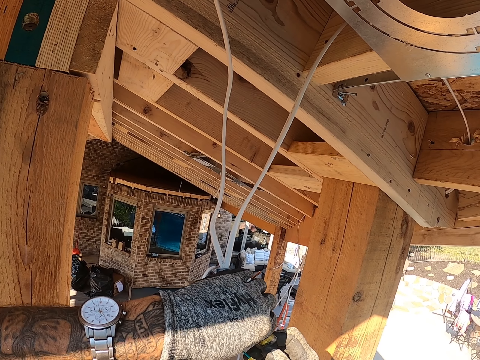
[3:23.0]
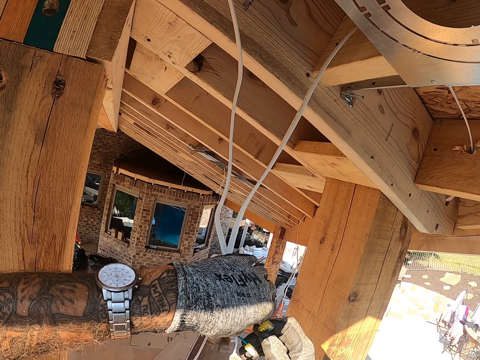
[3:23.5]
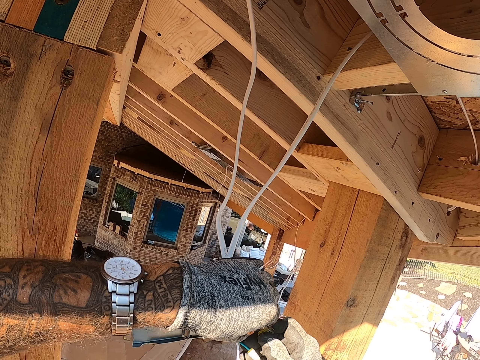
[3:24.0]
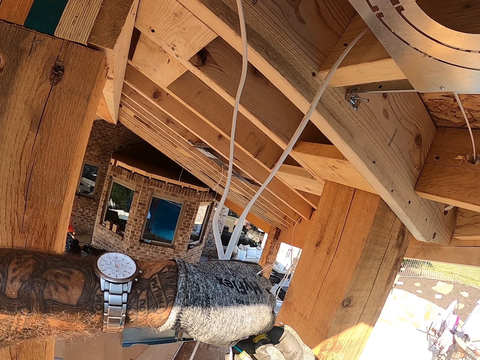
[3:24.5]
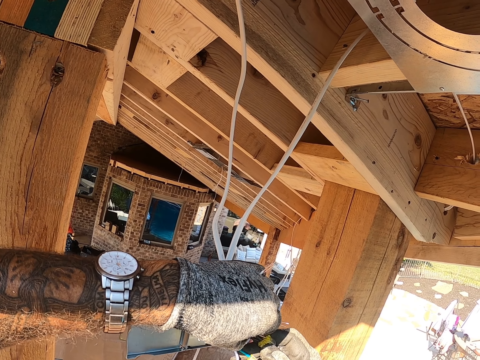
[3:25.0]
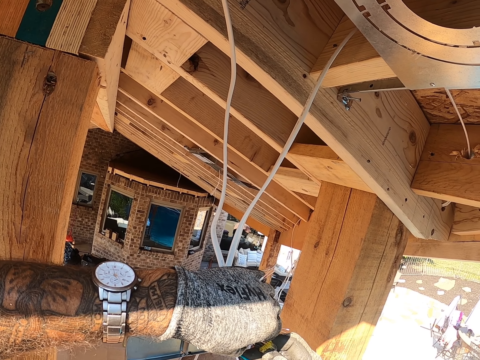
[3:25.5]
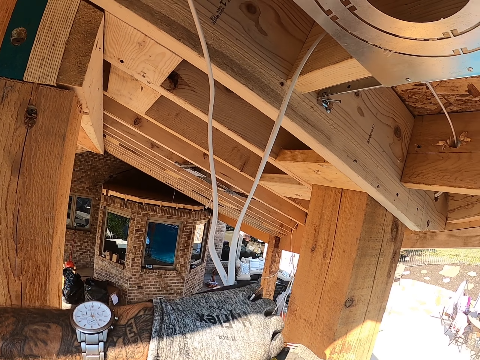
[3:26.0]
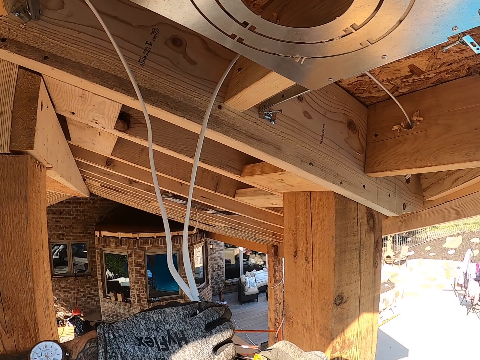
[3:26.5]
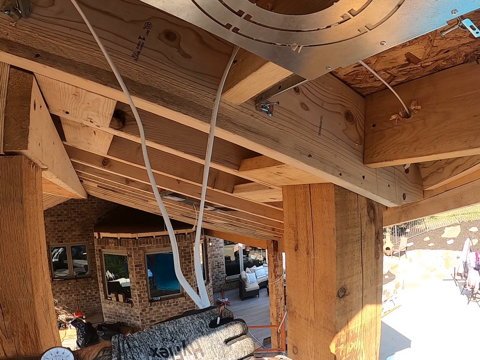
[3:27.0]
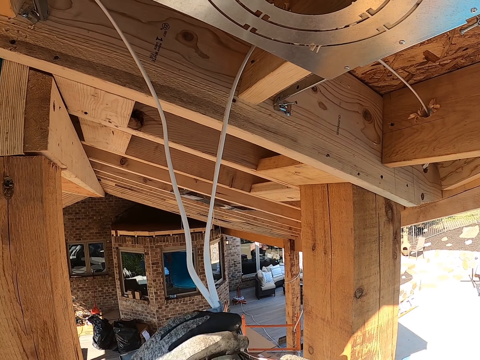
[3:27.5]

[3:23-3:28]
The camera wearer adjusts the cables.

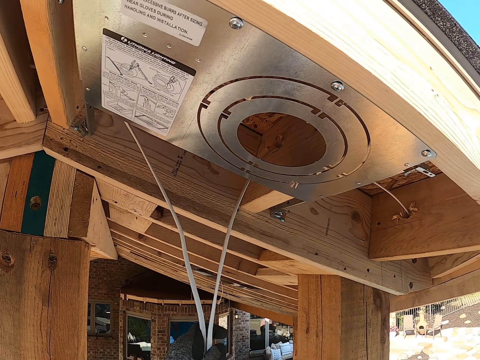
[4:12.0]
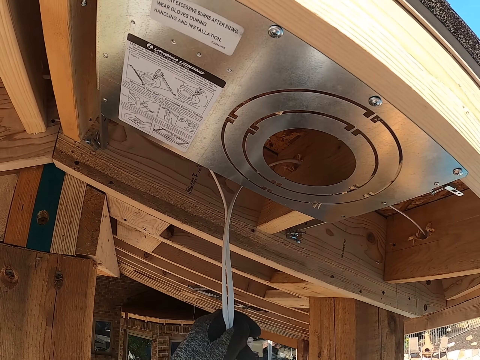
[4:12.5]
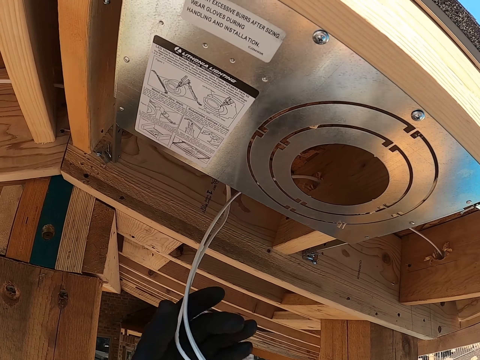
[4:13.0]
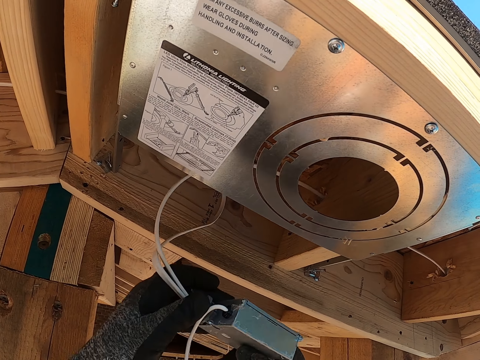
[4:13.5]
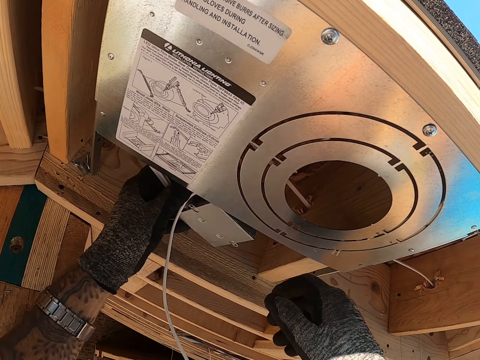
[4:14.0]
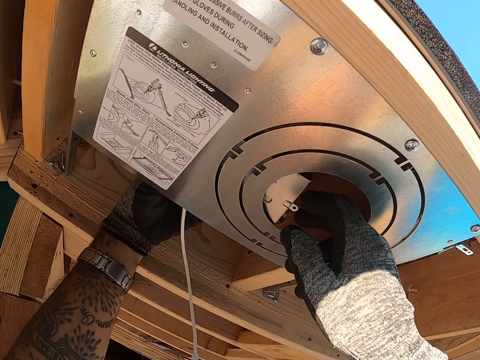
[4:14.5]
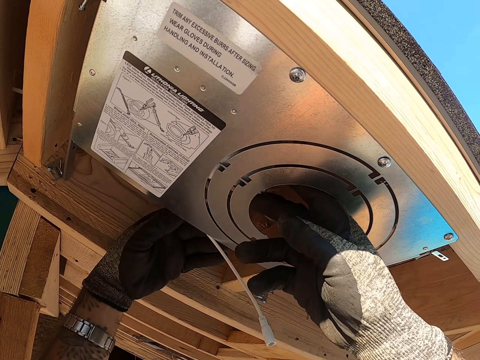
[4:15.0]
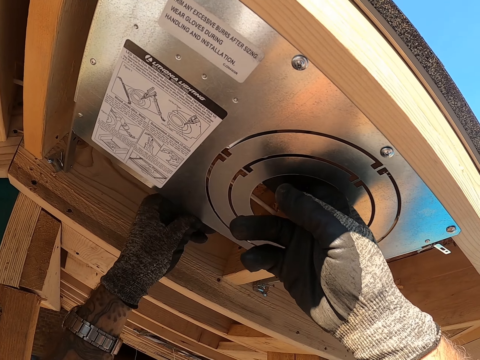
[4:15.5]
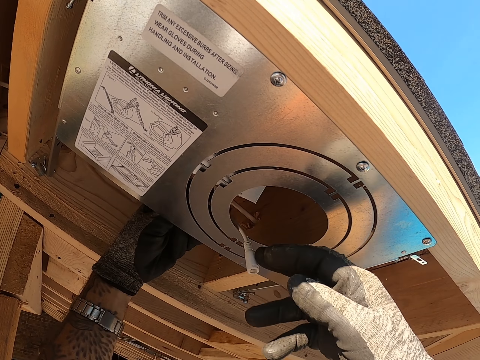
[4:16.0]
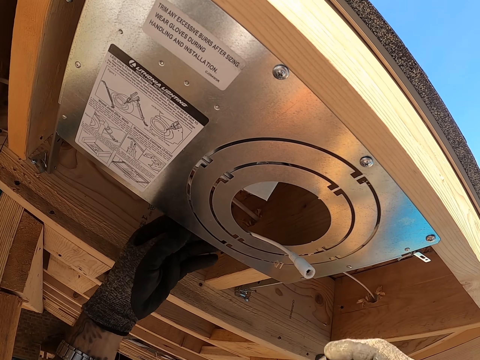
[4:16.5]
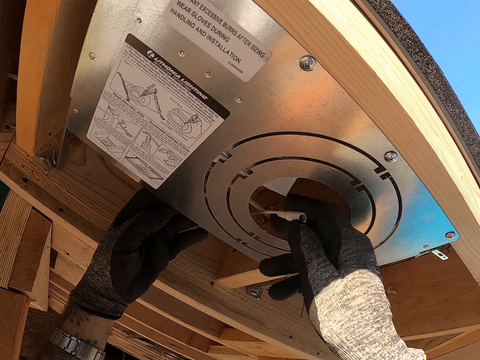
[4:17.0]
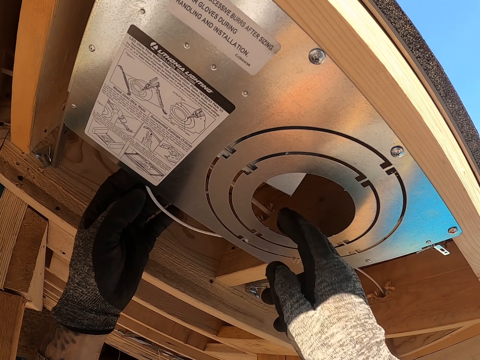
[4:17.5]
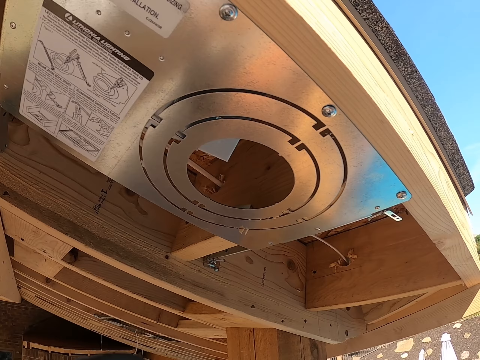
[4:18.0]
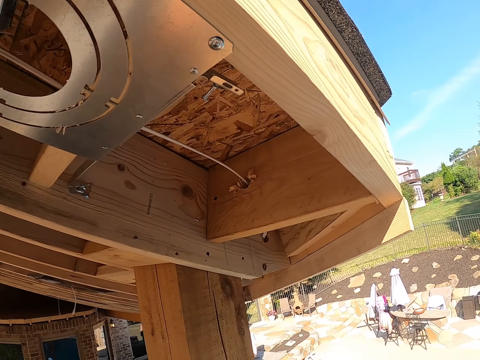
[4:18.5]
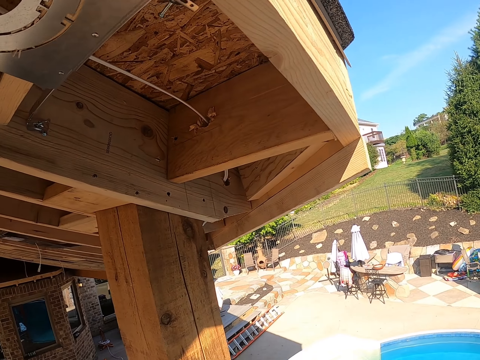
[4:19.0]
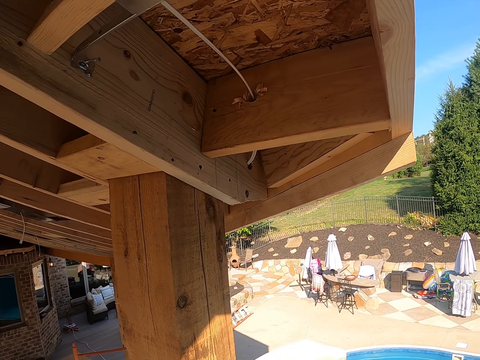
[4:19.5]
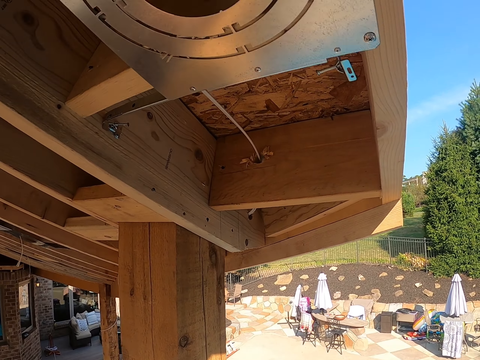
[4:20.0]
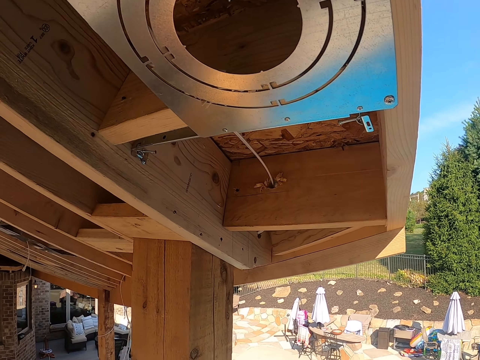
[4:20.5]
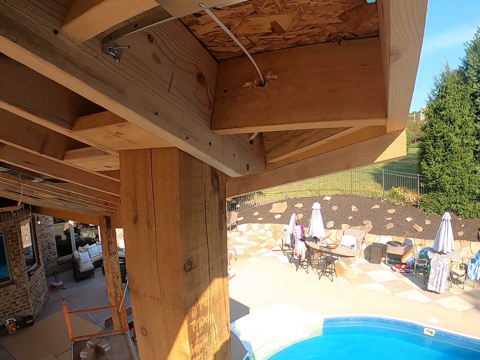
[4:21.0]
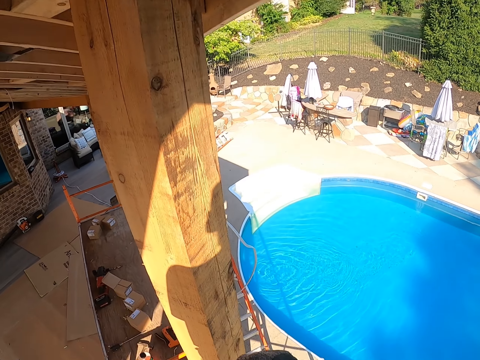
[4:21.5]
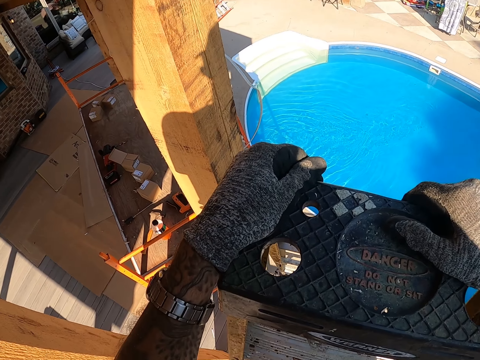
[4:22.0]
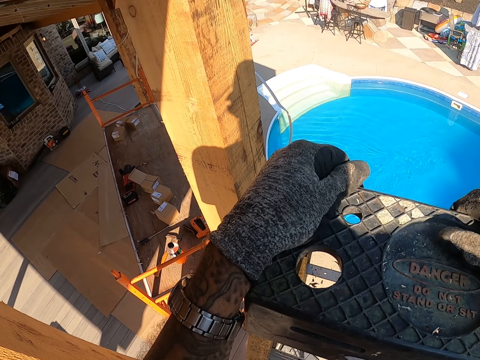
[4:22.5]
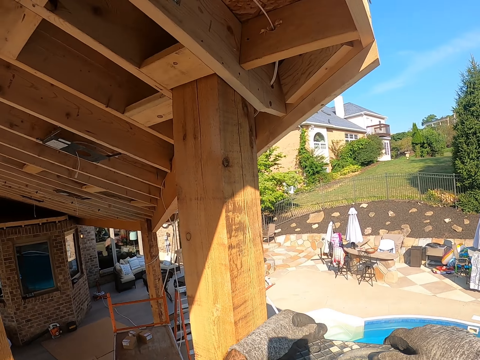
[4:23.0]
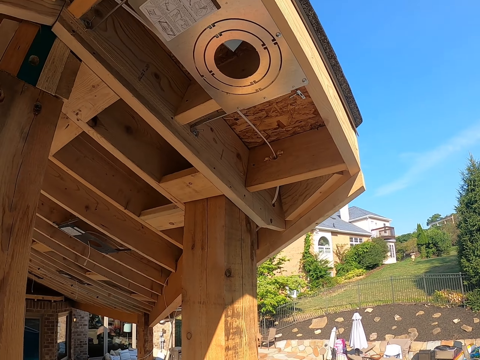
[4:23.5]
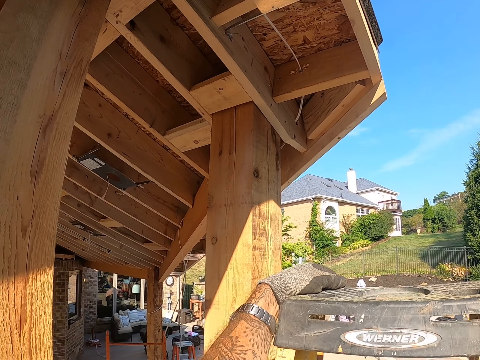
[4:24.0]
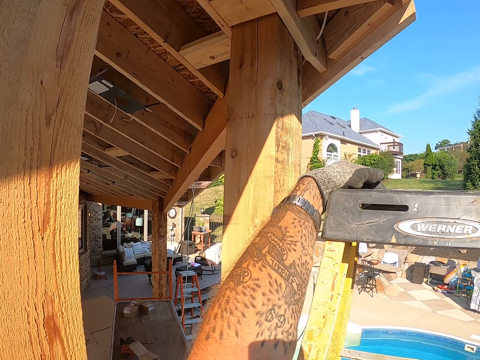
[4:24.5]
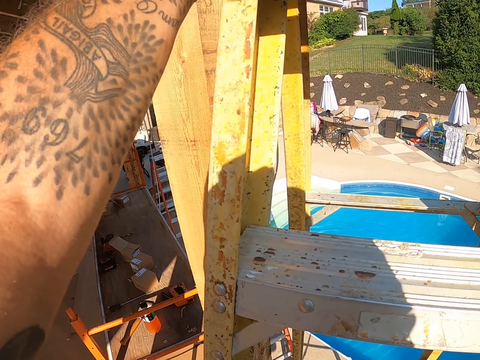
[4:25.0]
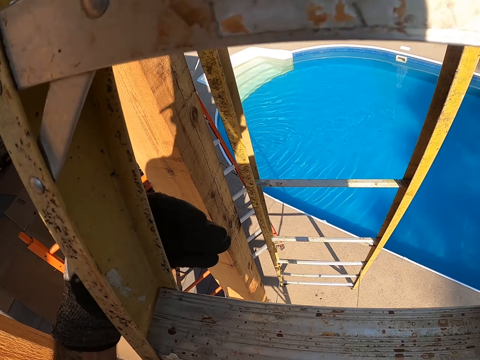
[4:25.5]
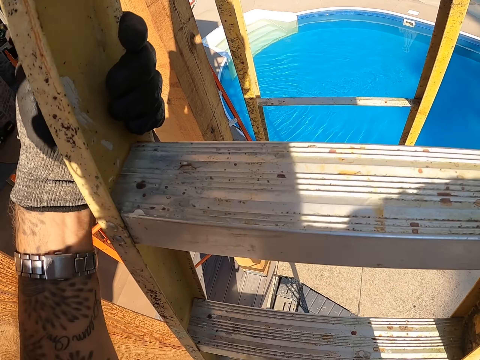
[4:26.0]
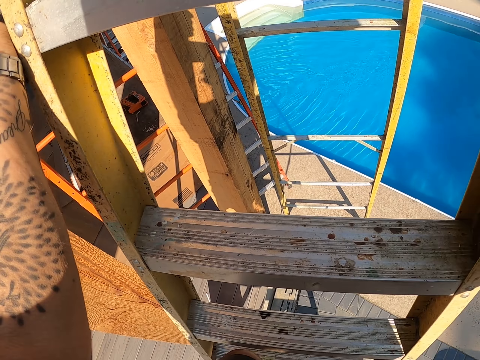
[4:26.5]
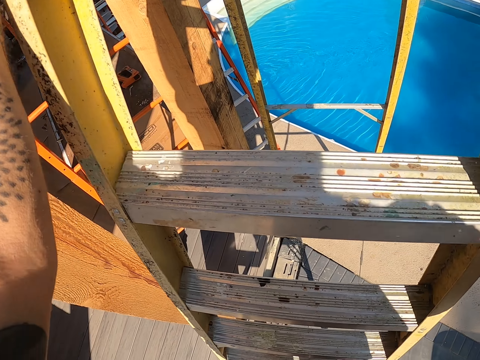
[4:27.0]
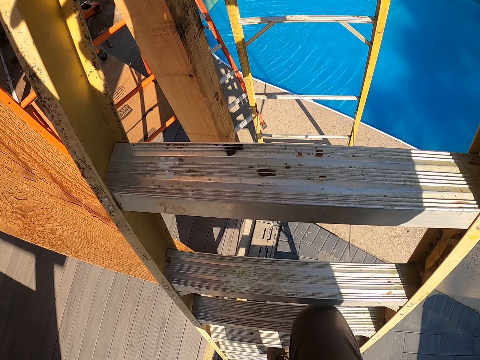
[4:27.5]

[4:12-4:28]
The camera wearer puts an adapter on the ceiling in the hole. They move the cable and look around. They climb down the ladder and walk from the ladder.

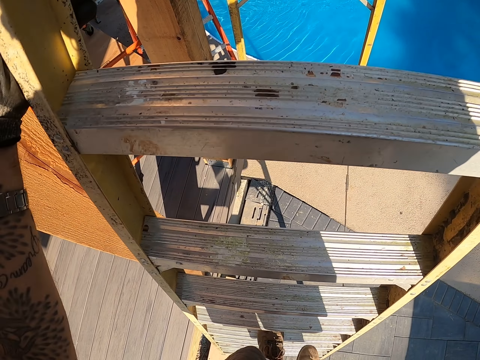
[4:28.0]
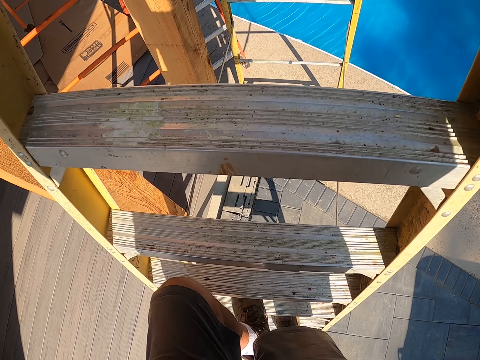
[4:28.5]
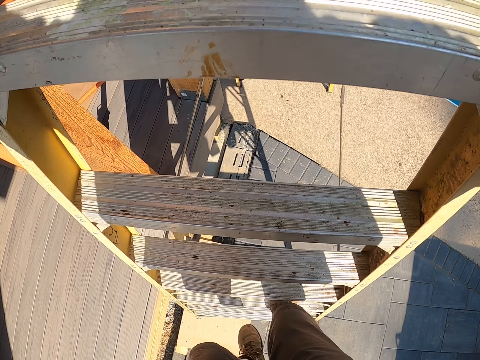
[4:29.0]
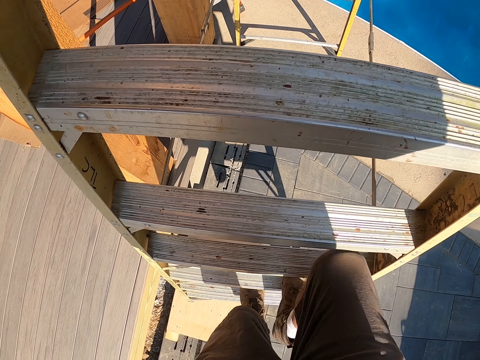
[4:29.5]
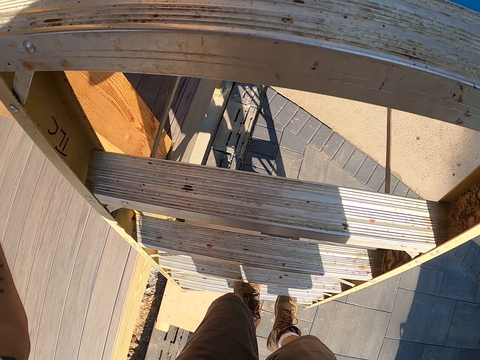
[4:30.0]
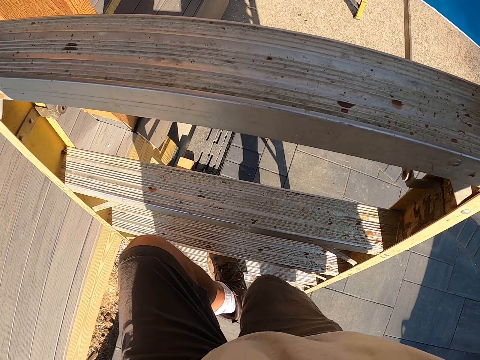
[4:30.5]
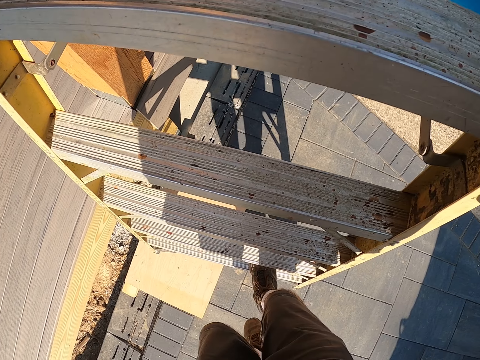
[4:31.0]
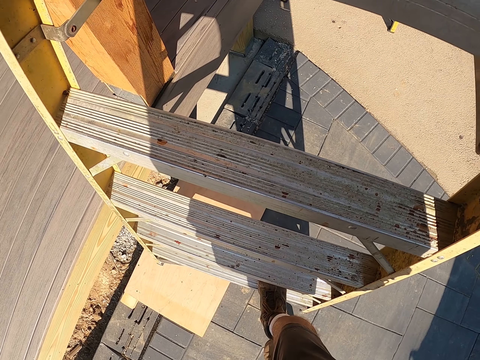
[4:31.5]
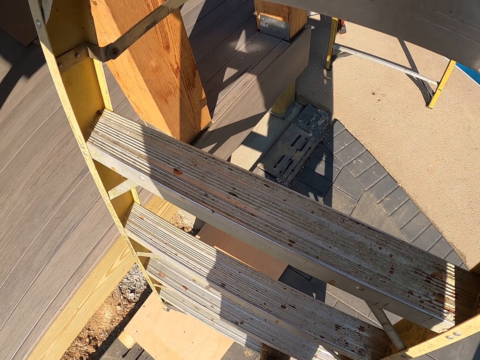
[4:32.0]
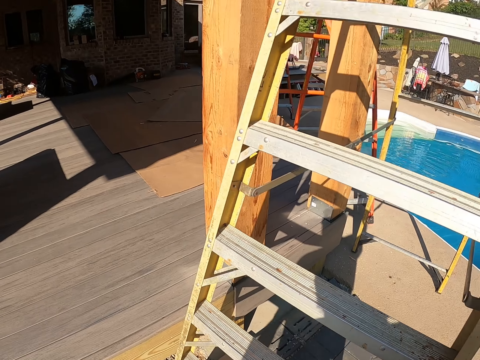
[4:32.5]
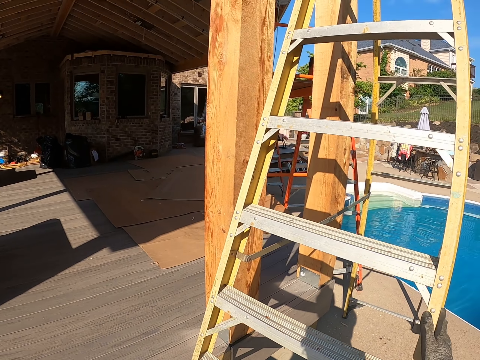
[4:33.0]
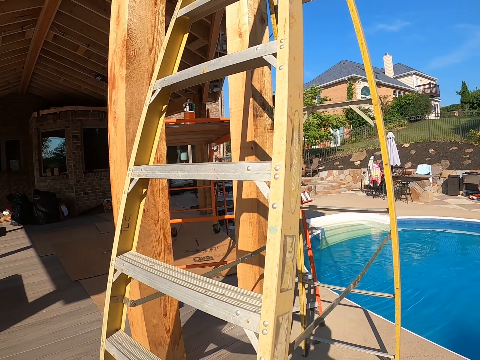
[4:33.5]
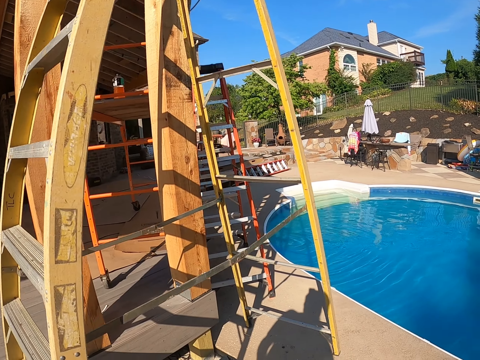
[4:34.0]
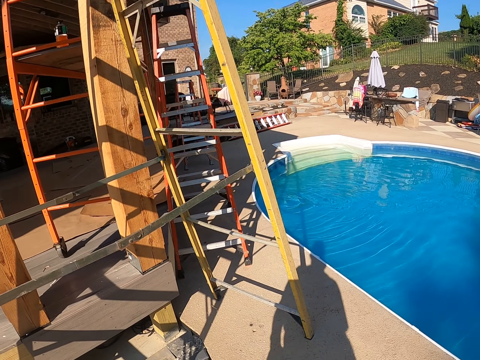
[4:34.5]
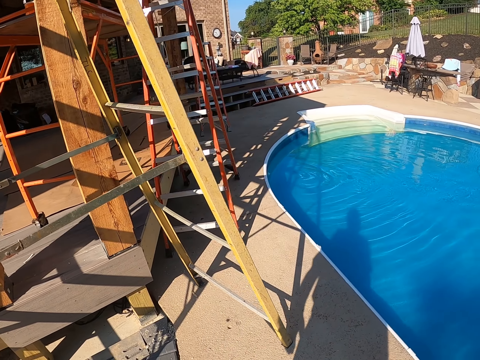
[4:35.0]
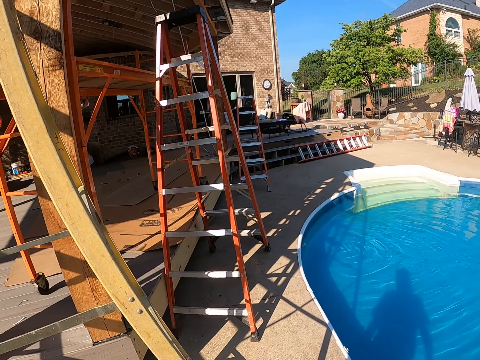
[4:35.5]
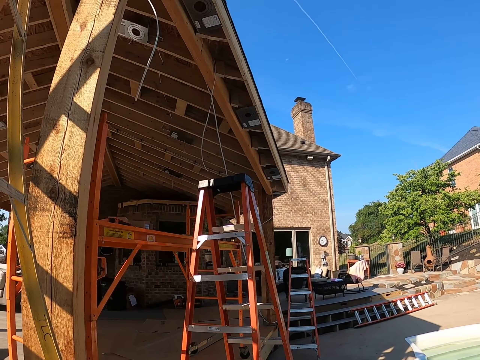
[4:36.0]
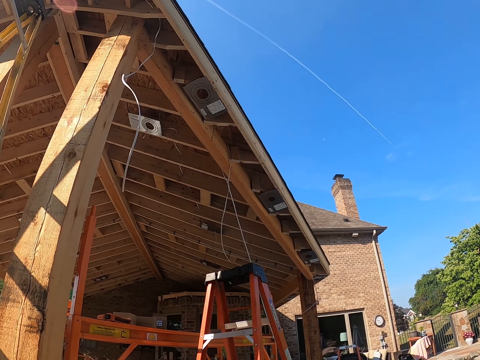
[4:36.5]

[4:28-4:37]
The camera wearer walks around the compound.
